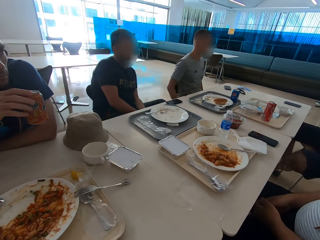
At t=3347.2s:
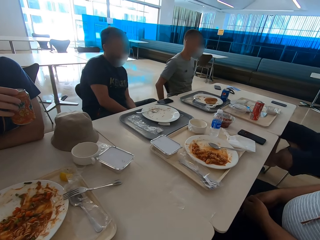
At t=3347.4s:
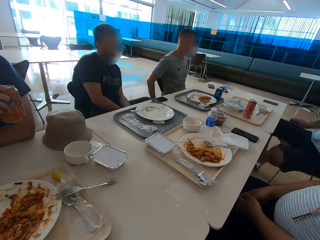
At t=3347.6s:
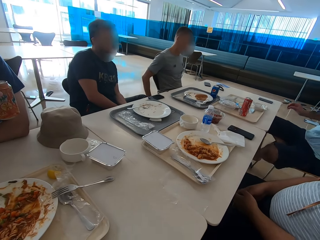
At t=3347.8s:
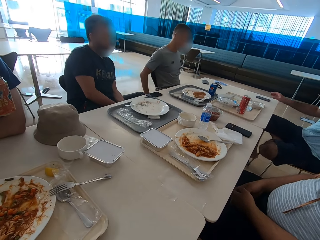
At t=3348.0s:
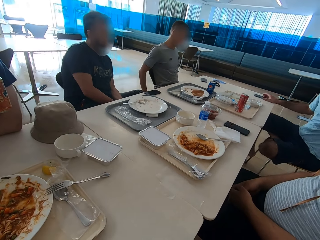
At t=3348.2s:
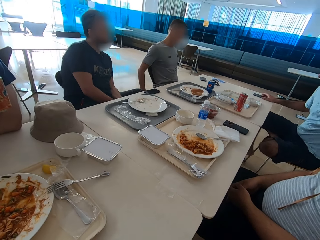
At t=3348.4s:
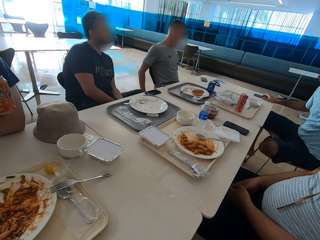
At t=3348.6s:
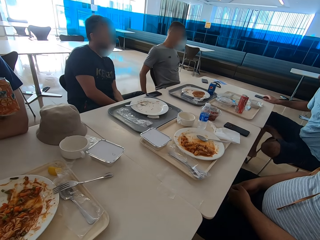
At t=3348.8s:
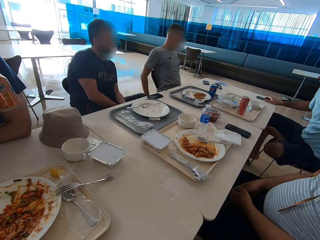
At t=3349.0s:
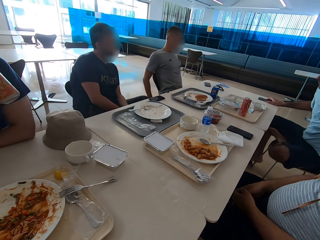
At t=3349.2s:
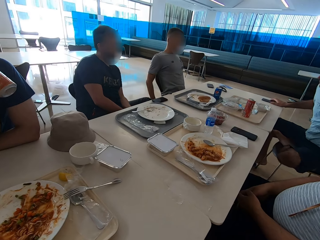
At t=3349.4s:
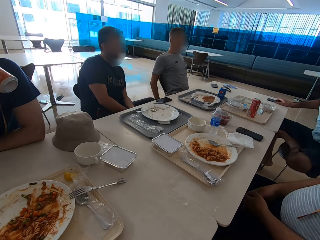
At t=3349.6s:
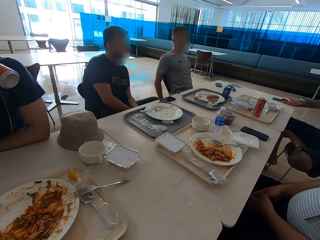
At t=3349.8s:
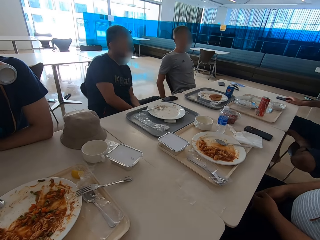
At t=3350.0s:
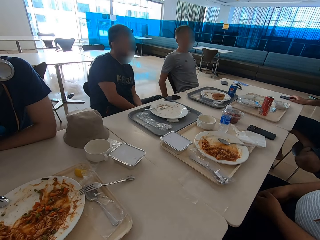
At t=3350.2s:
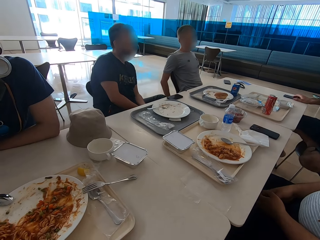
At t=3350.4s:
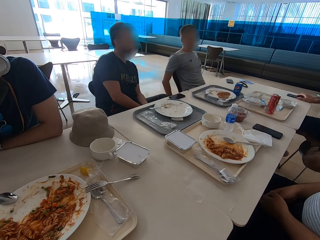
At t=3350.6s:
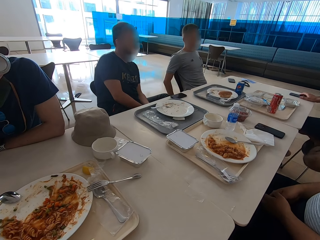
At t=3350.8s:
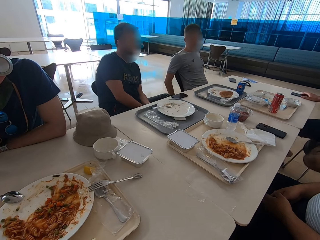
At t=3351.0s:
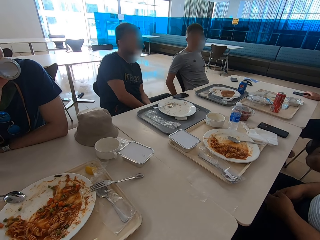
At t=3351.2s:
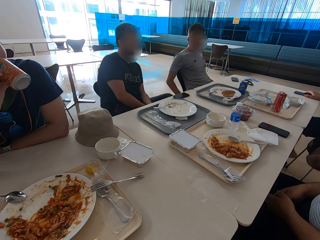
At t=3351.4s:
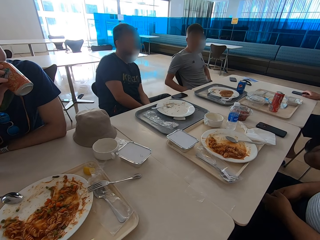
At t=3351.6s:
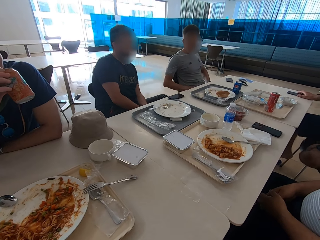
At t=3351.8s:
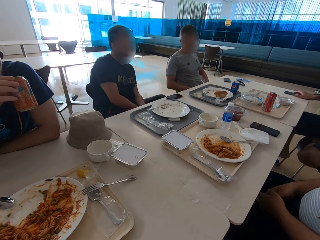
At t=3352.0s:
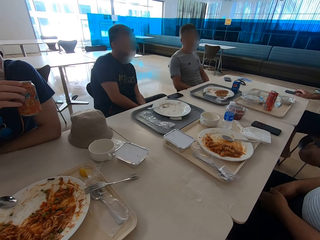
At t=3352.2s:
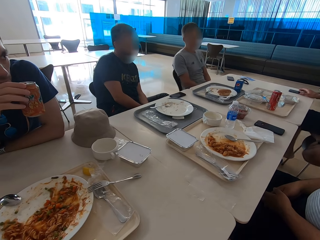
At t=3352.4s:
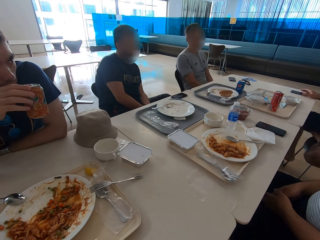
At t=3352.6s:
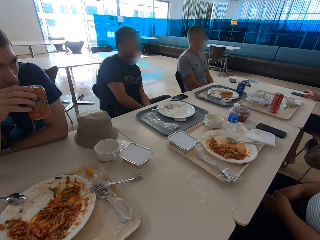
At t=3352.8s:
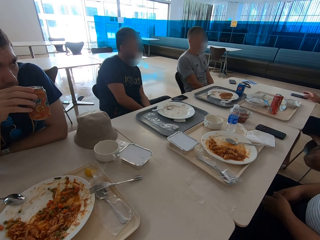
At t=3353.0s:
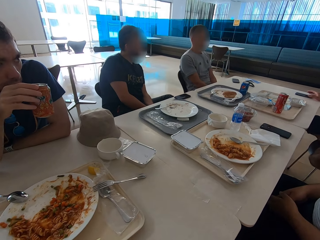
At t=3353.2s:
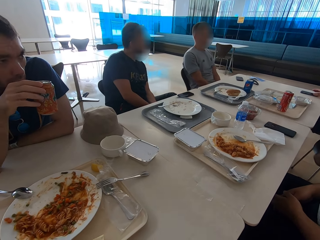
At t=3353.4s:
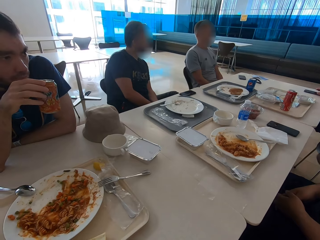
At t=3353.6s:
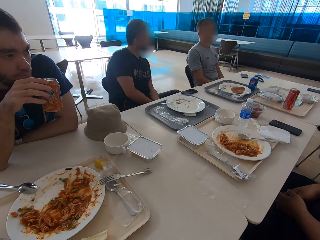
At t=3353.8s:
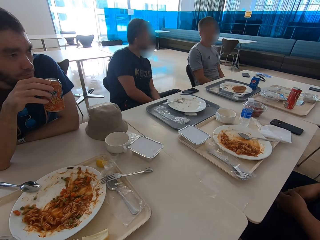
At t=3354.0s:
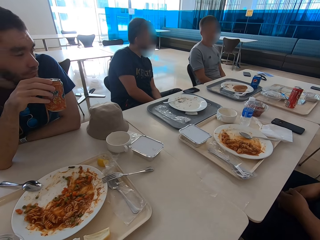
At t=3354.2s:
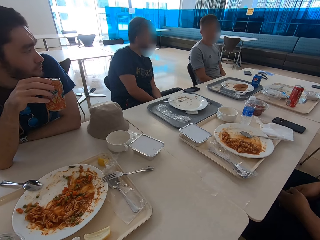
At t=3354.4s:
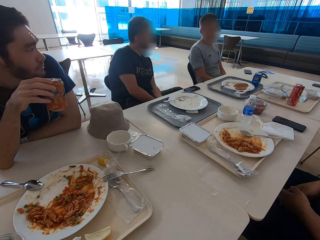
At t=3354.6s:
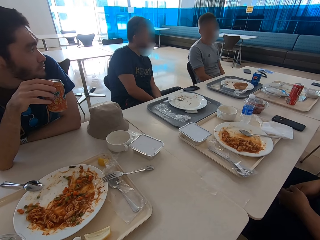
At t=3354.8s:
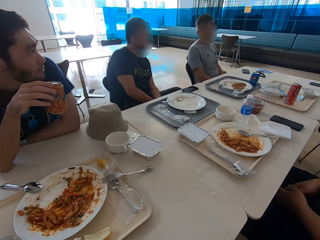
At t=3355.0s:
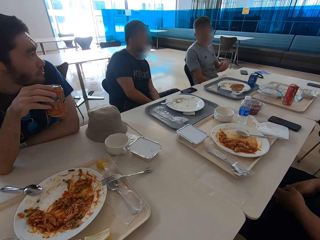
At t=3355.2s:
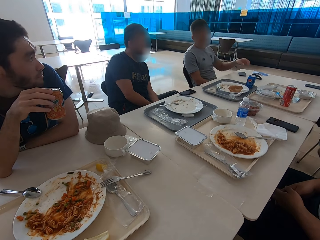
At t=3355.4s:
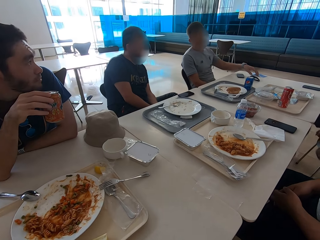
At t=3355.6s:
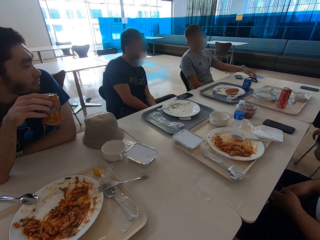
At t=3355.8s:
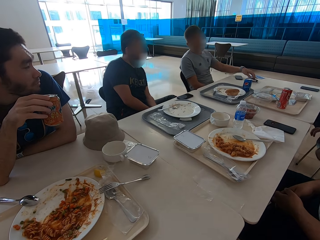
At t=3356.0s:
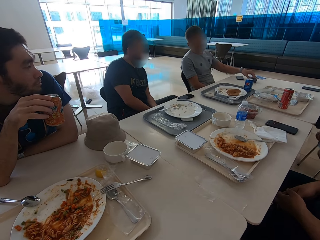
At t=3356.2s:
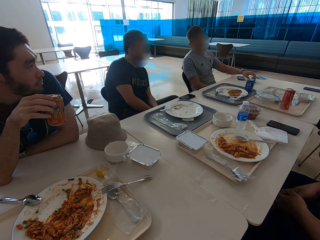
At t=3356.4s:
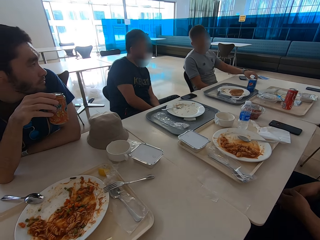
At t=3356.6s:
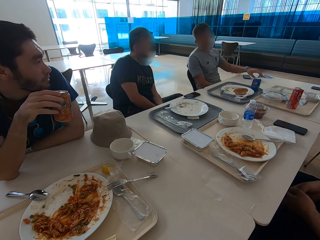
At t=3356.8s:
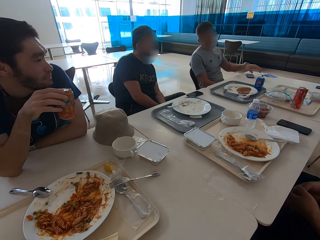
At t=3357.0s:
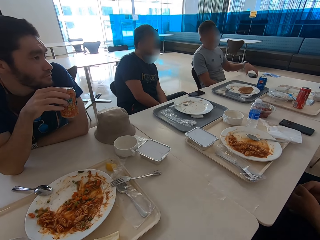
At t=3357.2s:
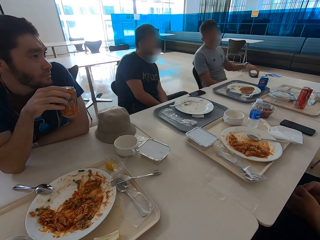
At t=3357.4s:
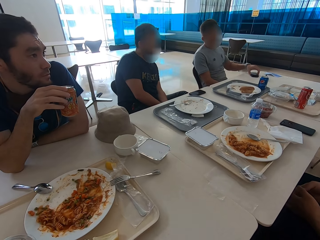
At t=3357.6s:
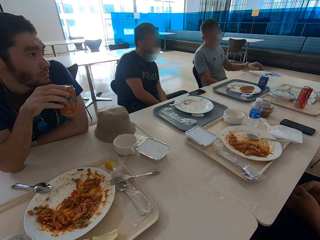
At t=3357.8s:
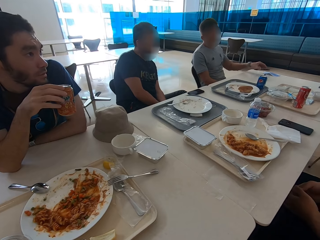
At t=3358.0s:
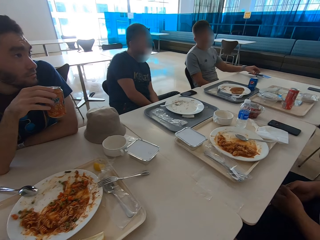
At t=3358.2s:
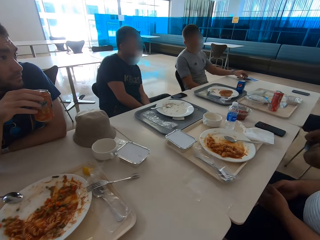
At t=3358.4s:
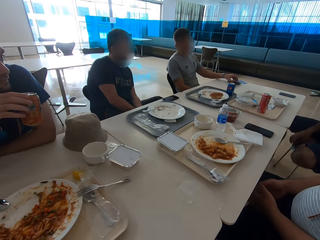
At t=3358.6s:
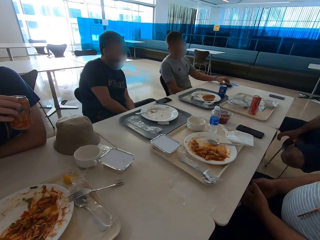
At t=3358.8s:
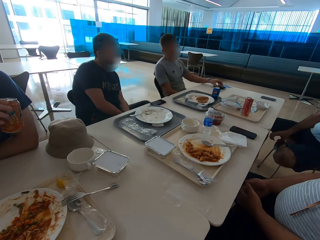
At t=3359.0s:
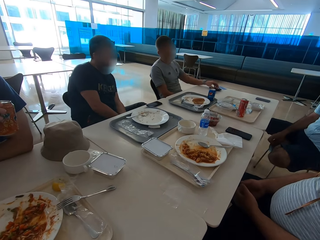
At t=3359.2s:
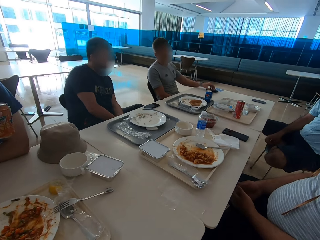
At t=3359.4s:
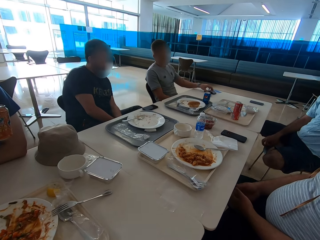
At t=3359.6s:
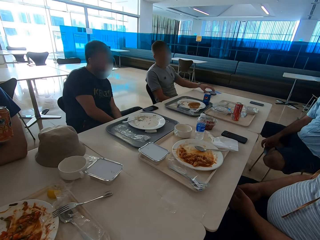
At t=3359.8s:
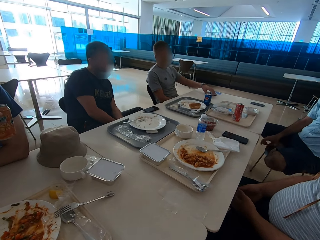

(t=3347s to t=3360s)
A man touches his phone on the table. Another man turns the glasses on the table. The other man moves the phone on the table. He puts the phone aside.

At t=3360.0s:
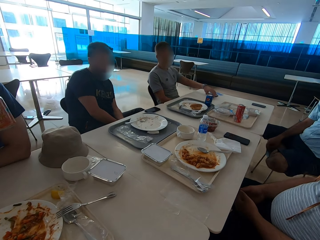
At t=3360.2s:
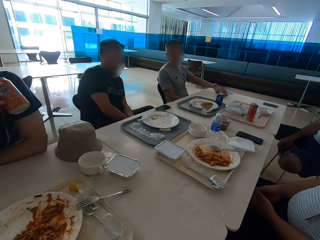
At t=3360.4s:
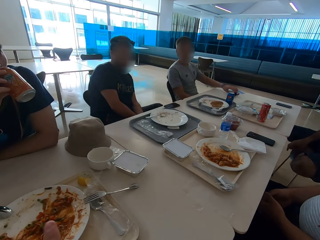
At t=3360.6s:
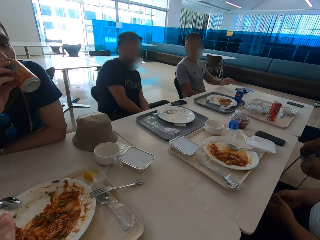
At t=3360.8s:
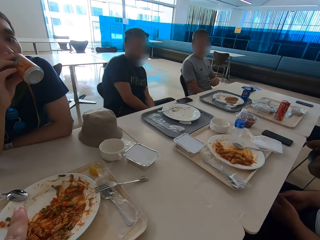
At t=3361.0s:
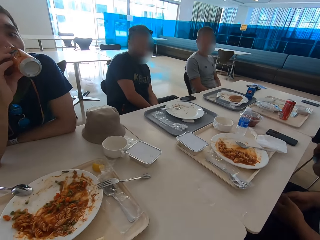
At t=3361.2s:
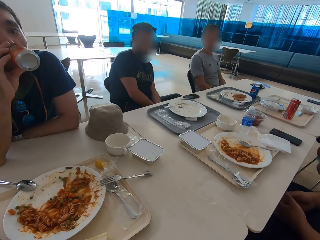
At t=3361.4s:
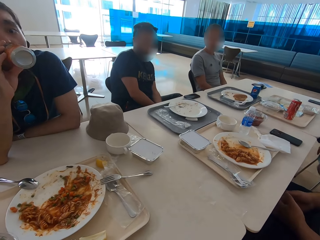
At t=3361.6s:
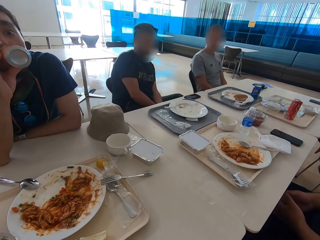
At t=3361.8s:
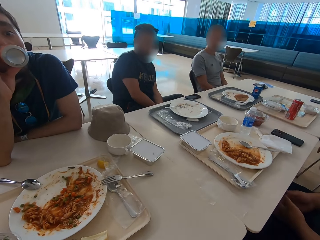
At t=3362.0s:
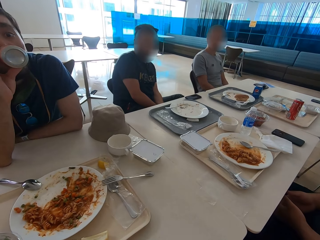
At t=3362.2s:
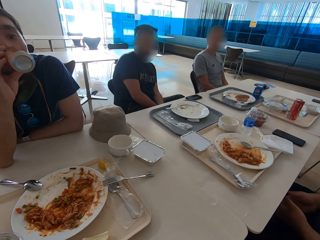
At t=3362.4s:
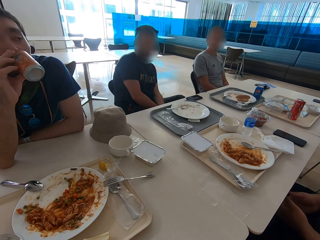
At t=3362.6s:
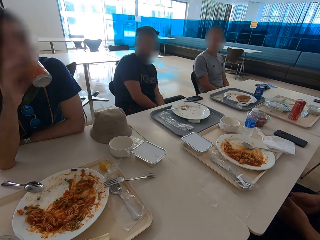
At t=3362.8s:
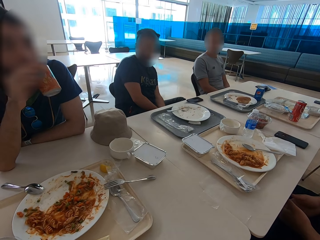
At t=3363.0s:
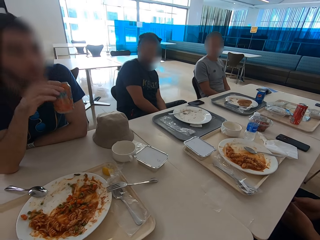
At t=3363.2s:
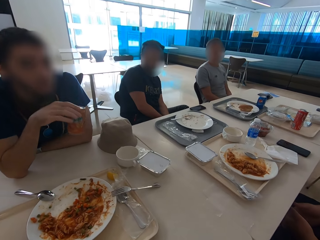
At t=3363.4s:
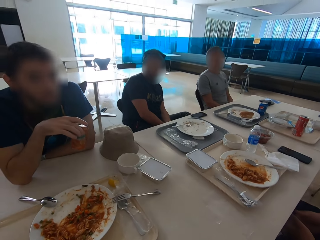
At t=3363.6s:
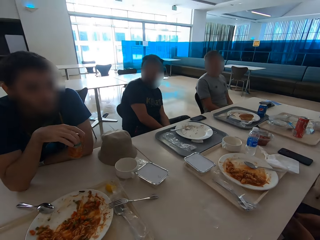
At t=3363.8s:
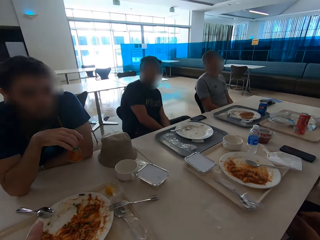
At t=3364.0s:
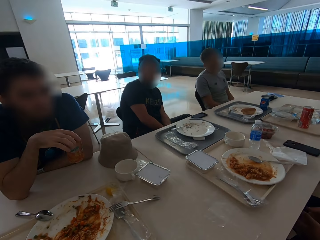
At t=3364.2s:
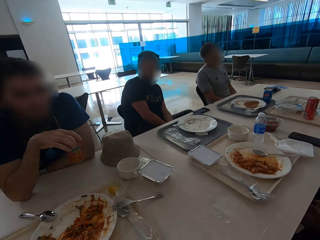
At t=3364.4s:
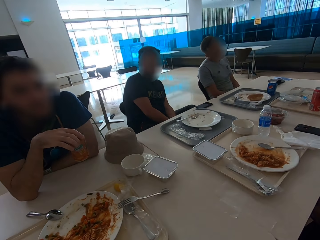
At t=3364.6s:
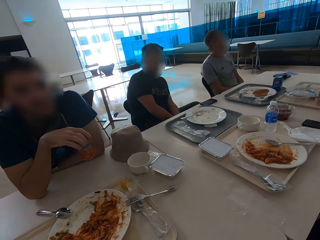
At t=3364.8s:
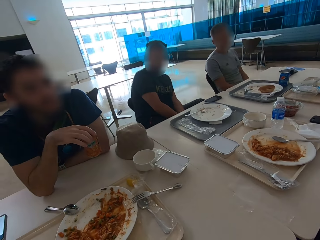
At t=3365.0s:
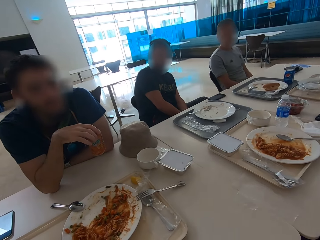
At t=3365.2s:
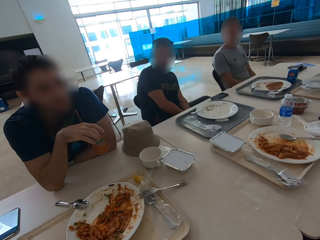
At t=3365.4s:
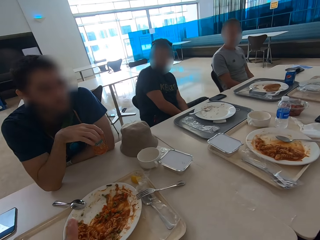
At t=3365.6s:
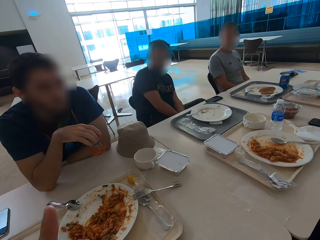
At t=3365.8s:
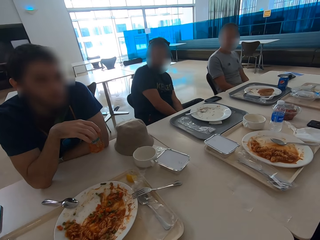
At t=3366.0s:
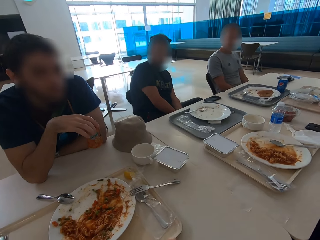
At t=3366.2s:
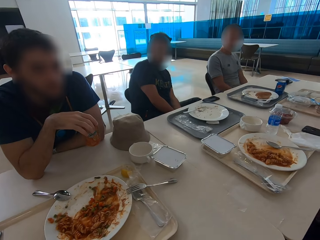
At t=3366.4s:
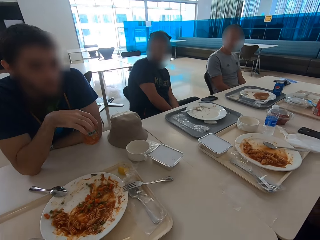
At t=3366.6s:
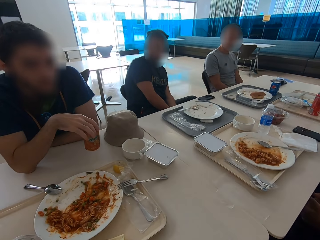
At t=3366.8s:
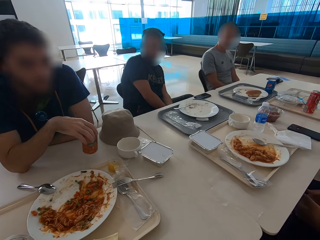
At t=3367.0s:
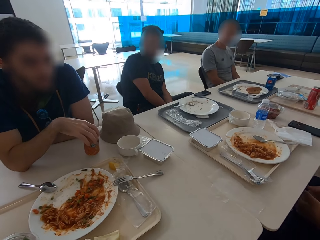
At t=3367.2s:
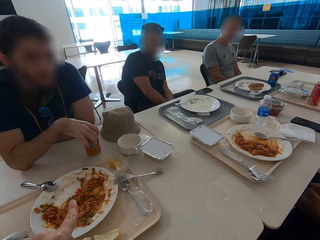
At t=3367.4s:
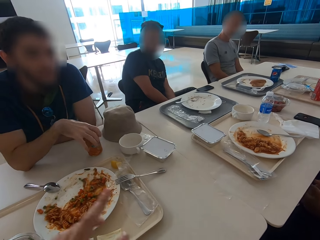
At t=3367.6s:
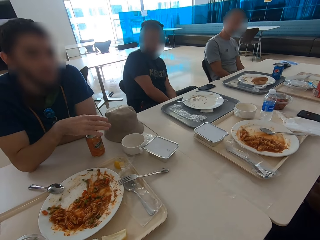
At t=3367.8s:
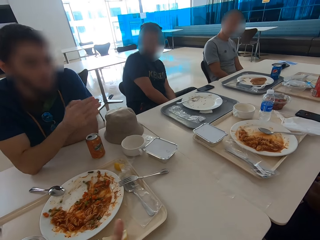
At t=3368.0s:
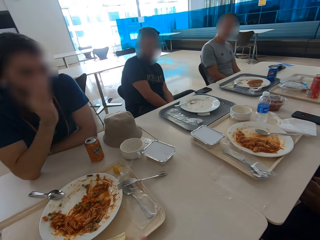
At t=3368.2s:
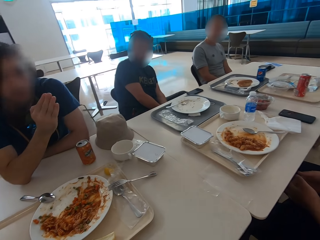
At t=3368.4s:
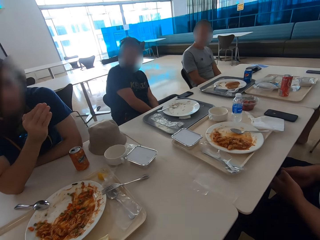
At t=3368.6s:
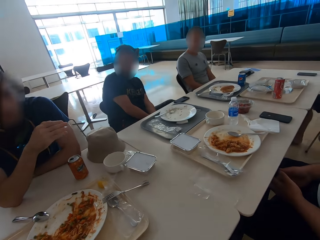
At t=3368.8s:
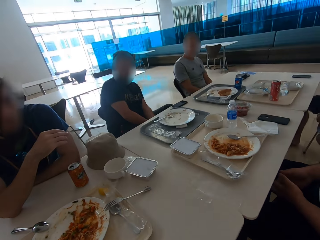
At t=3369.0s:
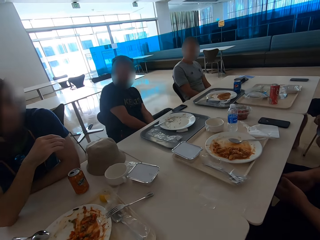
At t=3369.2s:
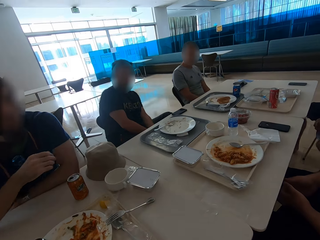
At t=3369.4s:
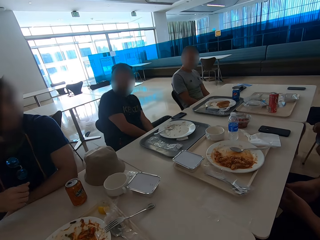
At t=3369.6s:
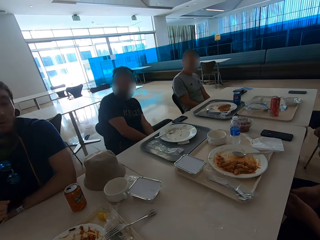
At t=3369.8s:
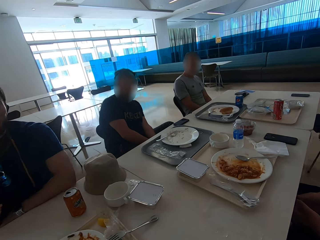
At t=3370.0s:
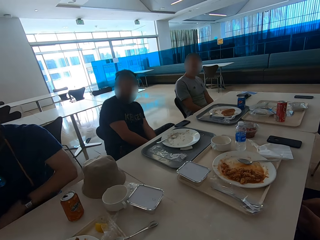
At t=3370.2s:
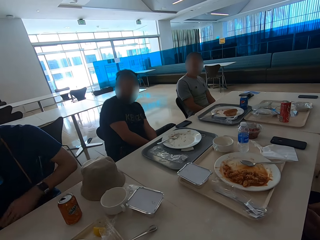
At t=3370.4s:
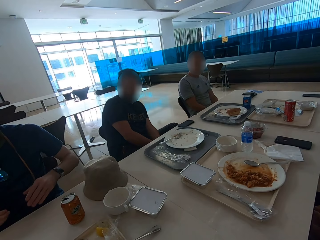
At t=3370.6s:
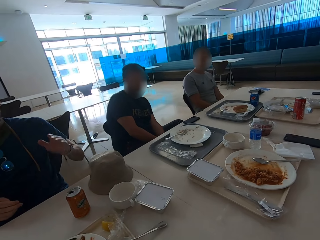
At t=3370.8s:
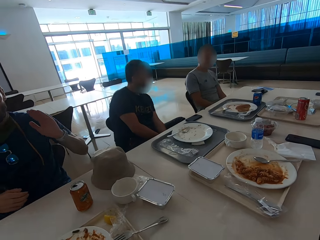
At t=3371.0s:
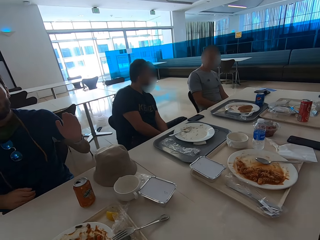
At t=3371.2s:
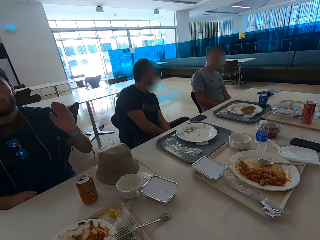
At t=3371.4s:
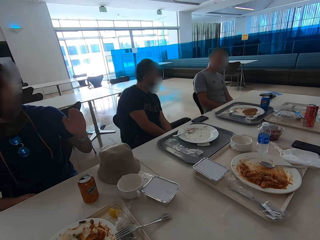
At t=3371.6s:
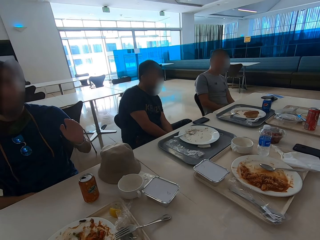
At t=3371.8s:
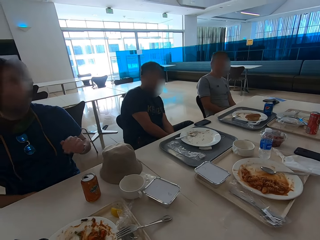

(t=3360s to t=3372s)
A man drinks from the can. The camera wearer gestures with the left hand. The man puts the can on the table, points with the right hand. The camera wearer gestures with the left hand. The man sits back on the chair and gestures.
